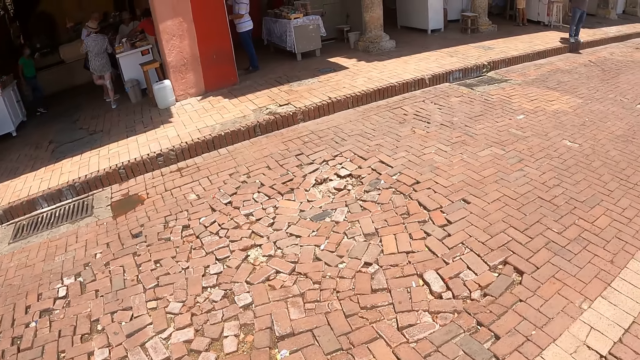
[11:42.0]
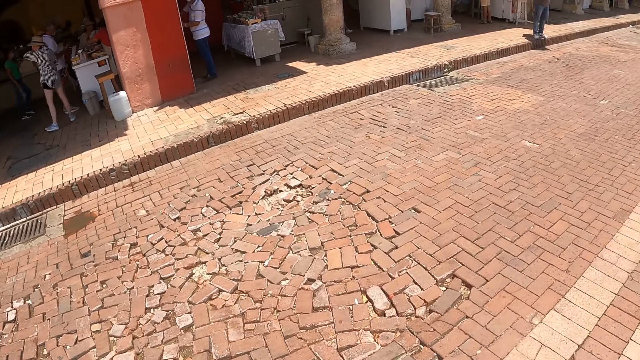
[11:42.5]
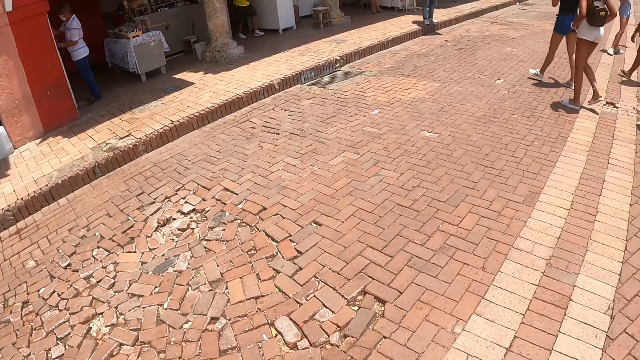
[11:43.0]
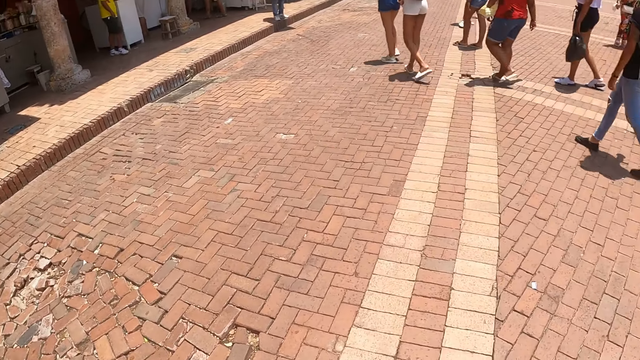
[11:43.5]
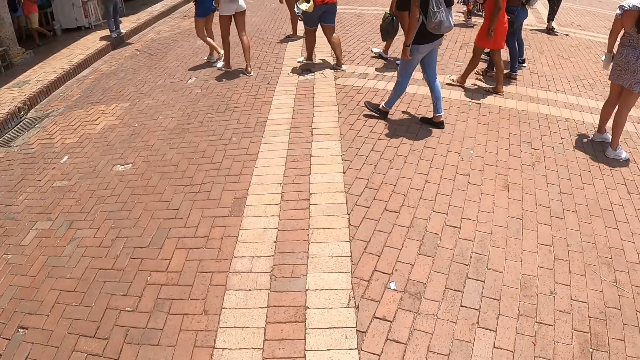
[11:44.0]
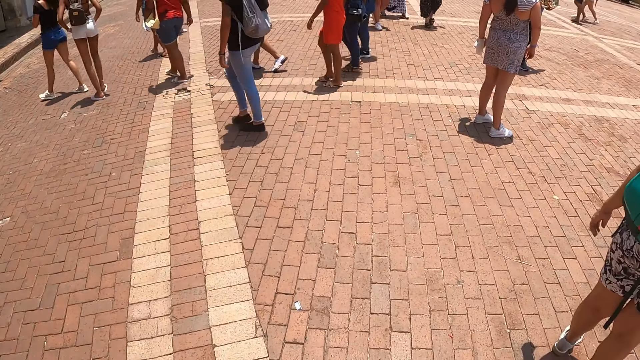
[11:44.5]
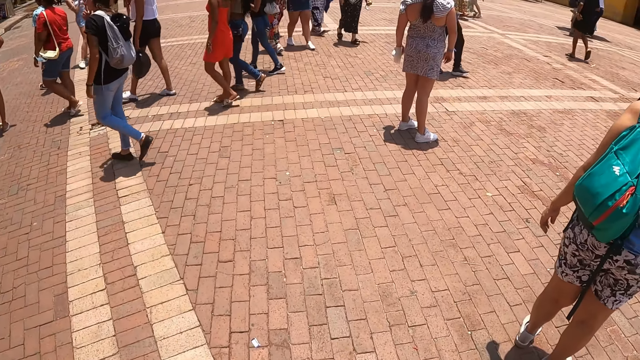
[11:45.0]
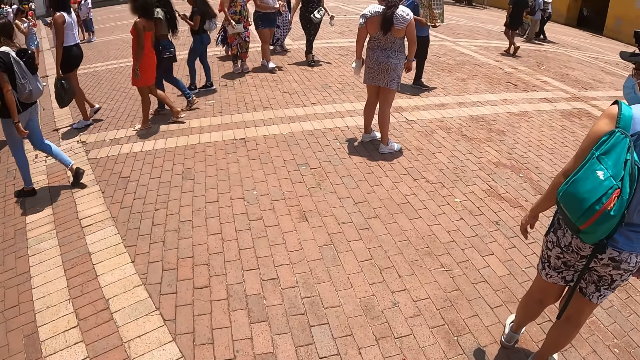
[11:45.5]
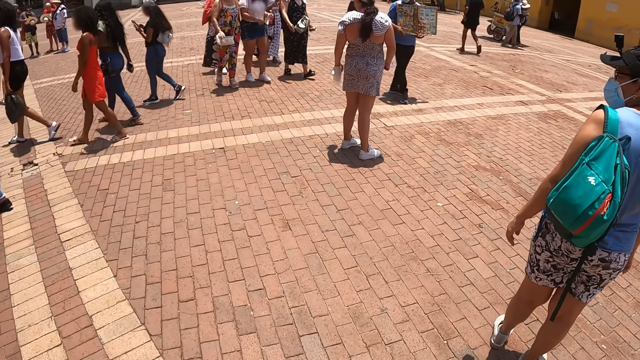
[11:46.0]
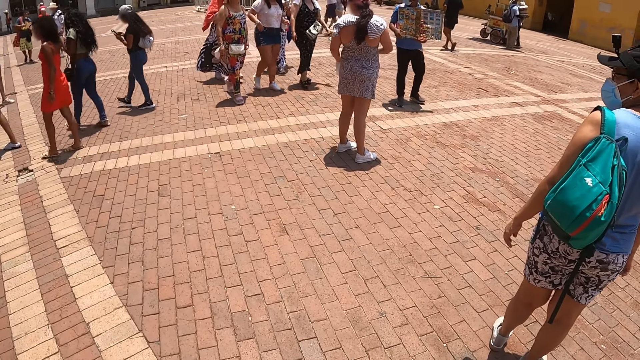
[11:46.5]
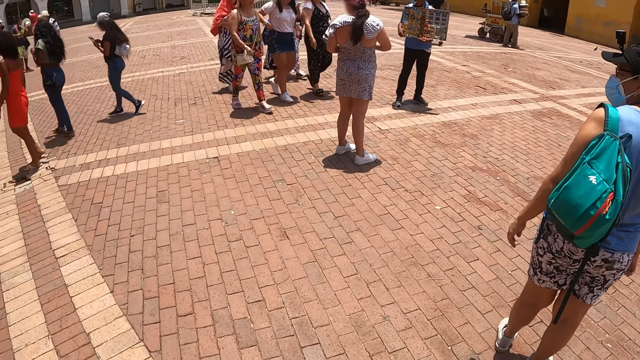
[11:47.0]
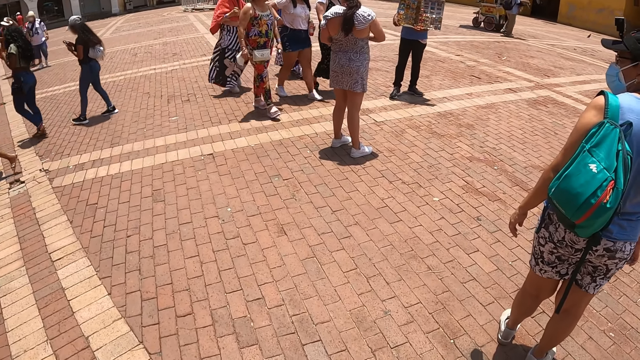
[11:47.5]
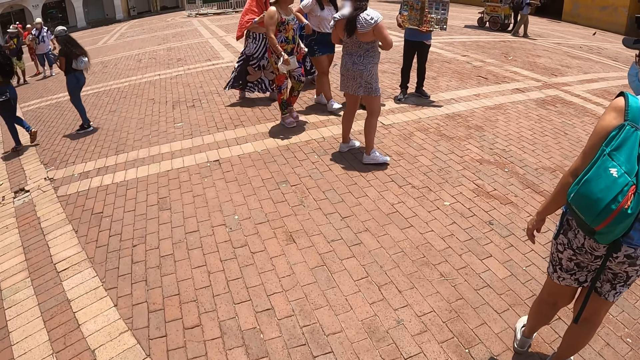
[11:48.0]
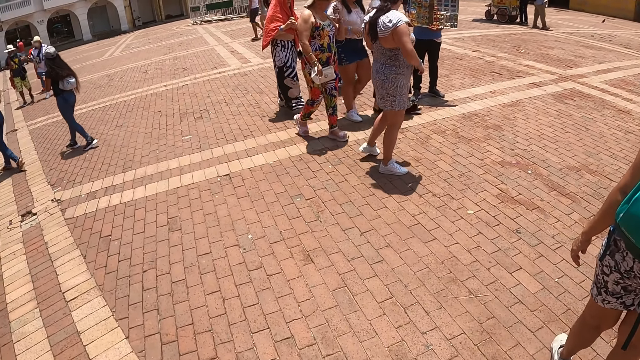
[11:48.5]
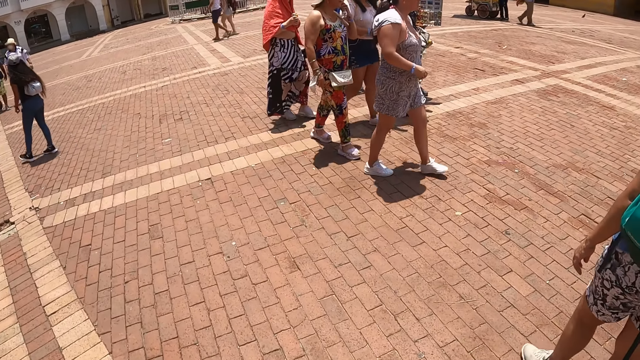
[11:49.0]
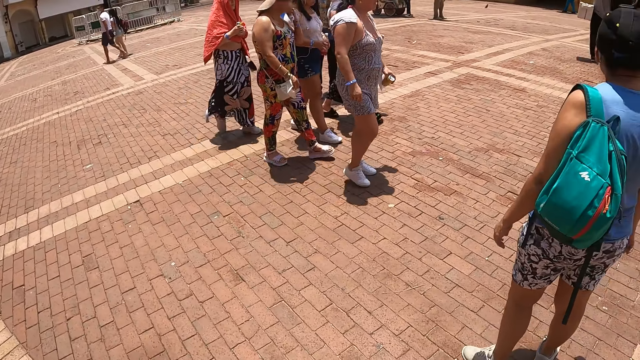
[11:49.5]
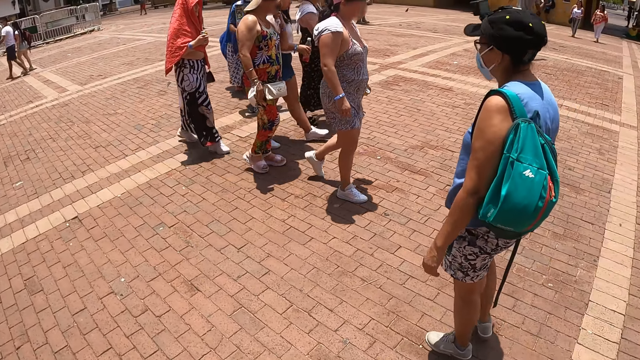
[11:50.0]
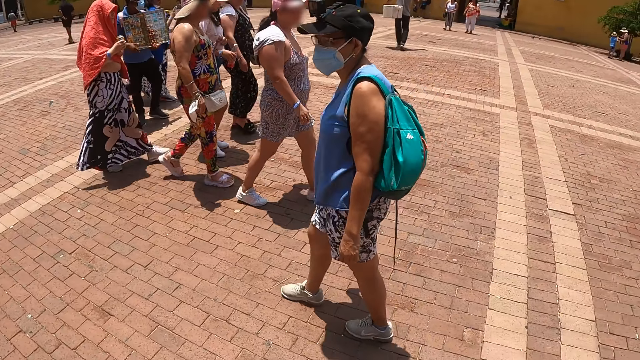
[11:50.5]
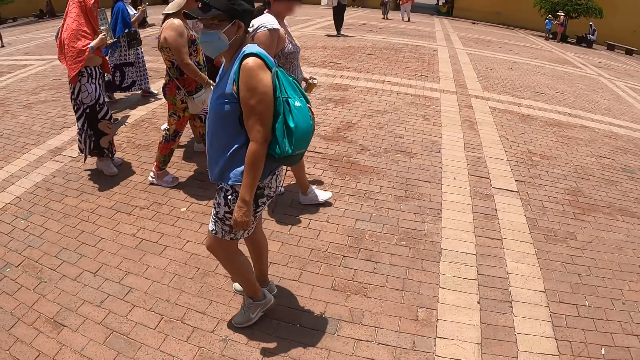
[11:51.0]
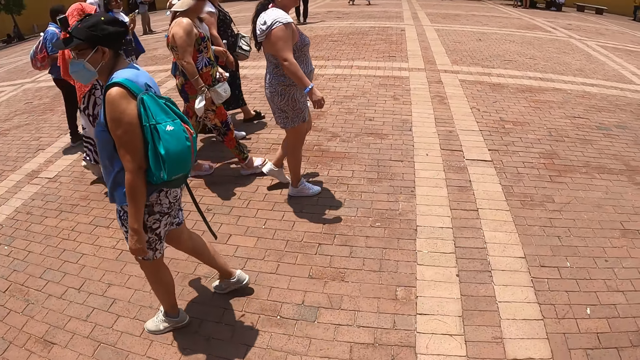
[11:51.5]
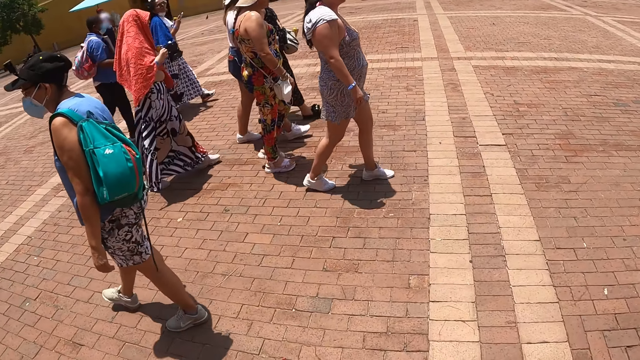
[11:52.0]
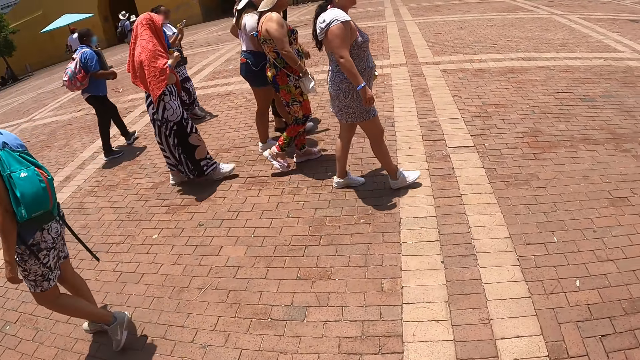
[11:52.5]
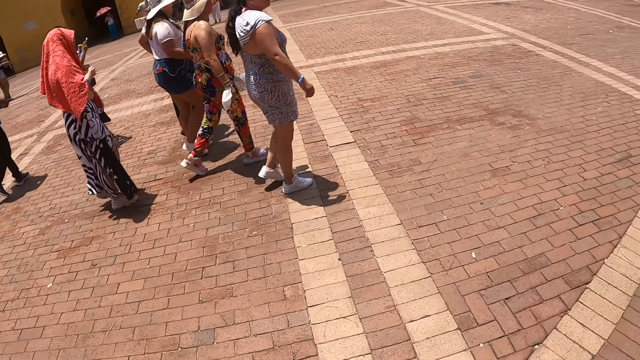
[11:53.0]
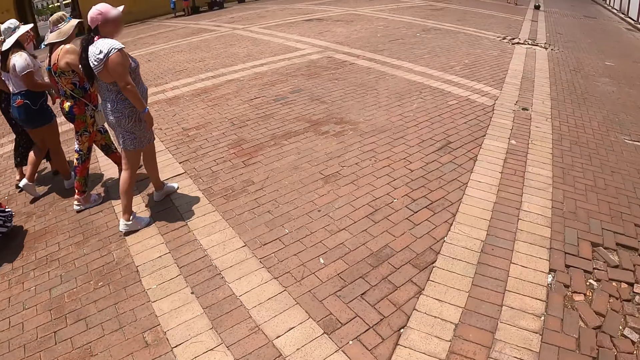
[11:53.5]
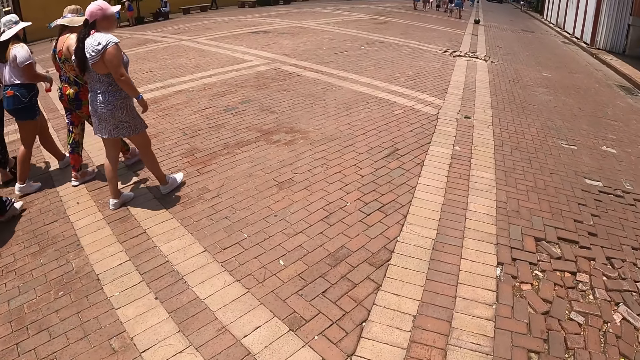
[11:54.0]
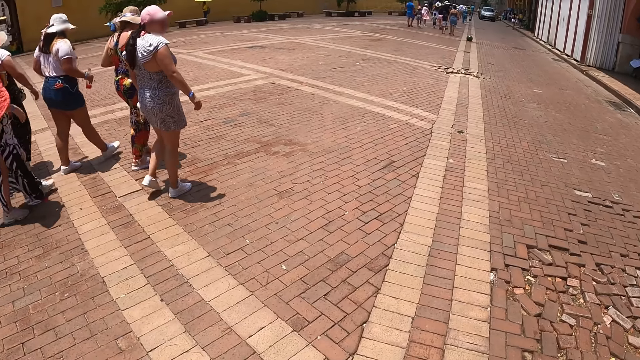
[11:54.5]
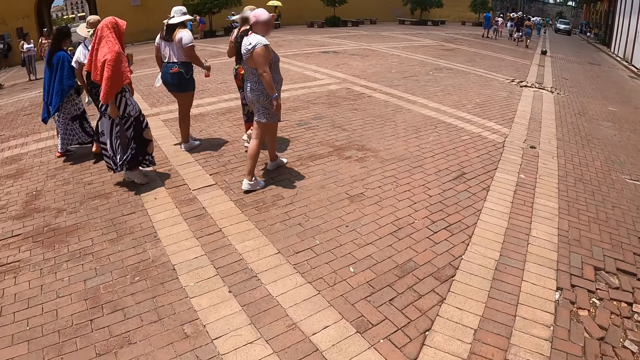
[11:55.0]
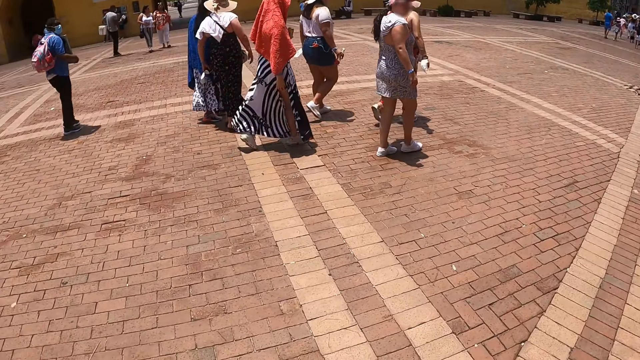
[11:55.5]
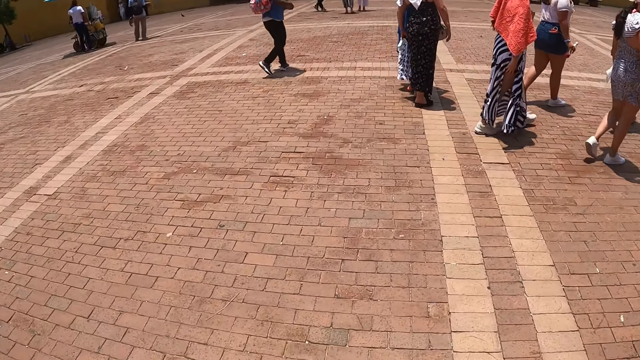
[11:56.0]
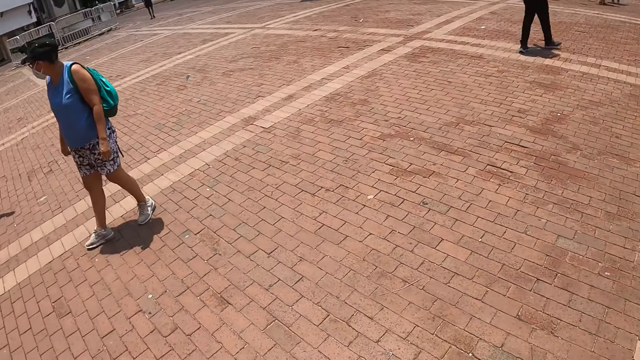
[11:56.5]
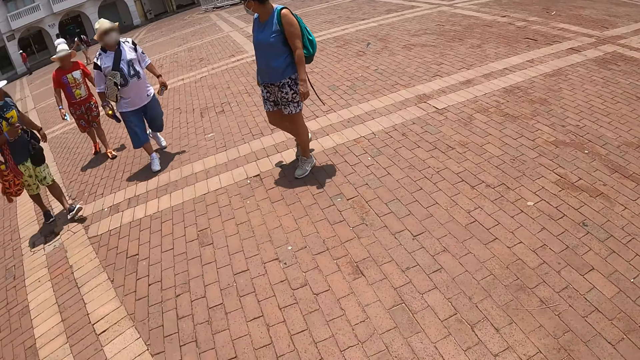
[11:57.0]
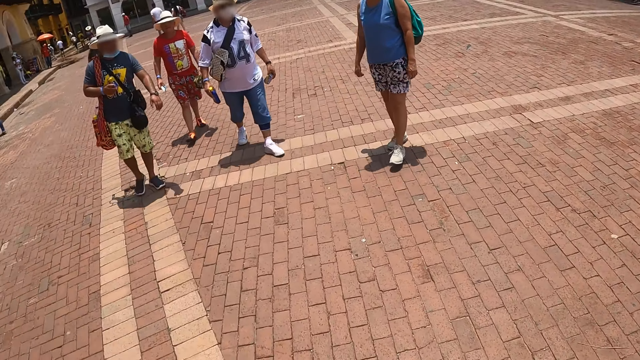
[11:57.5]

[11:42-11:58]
The camera wearer walks in the parking. A woman looks around. The camera wearer stares around. They walk around.

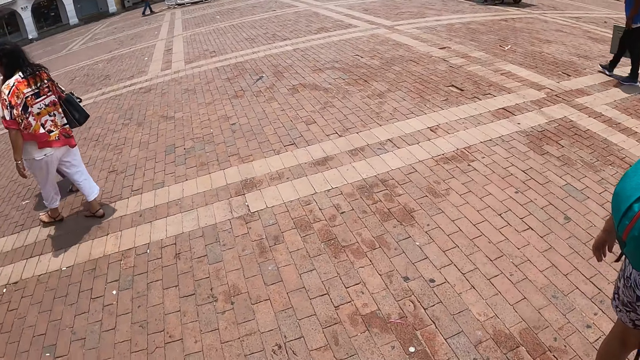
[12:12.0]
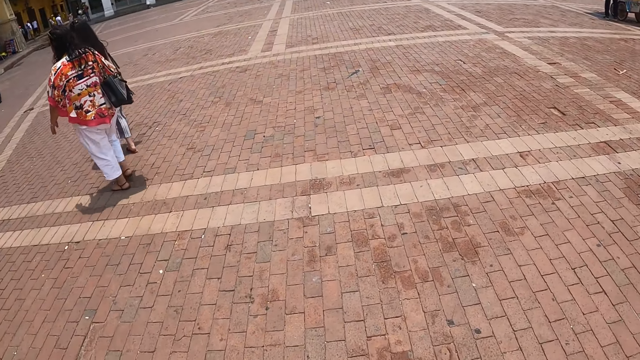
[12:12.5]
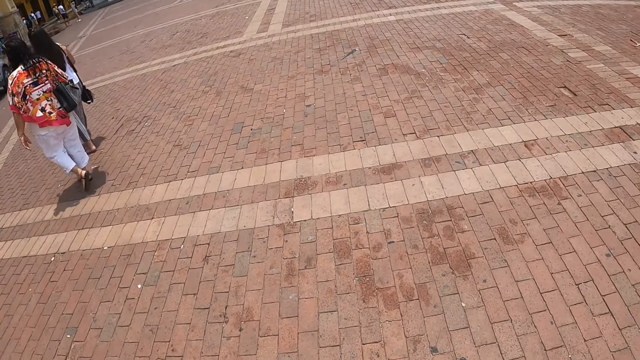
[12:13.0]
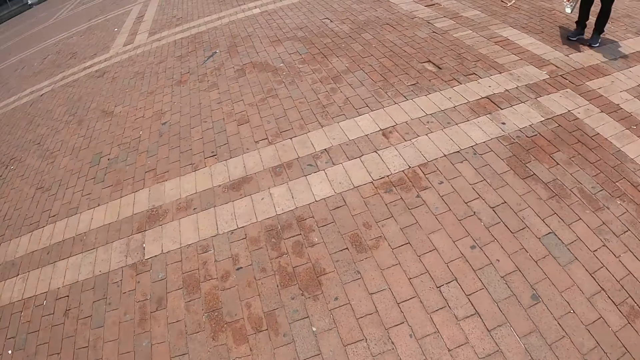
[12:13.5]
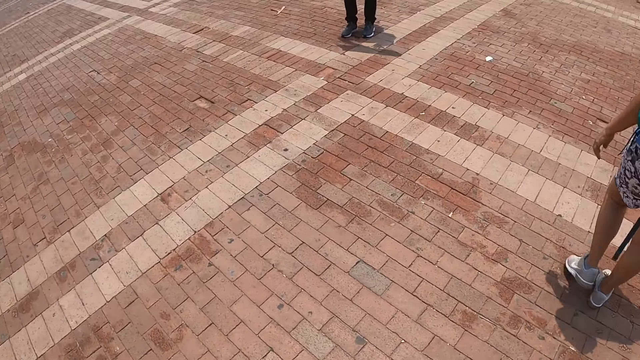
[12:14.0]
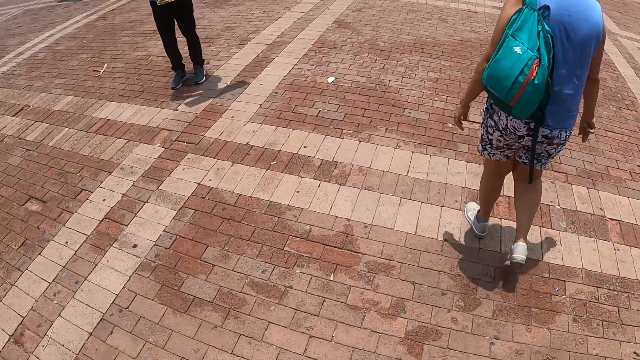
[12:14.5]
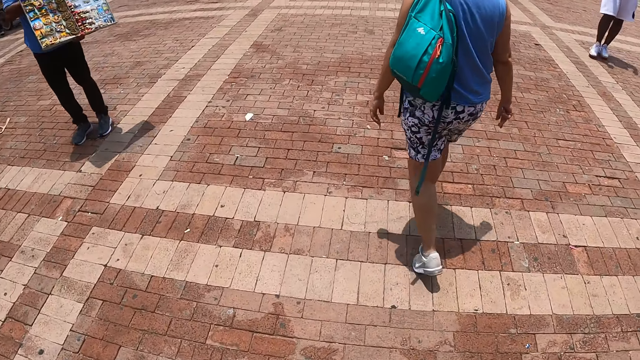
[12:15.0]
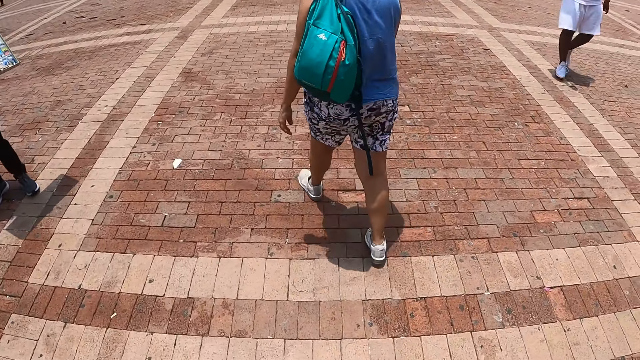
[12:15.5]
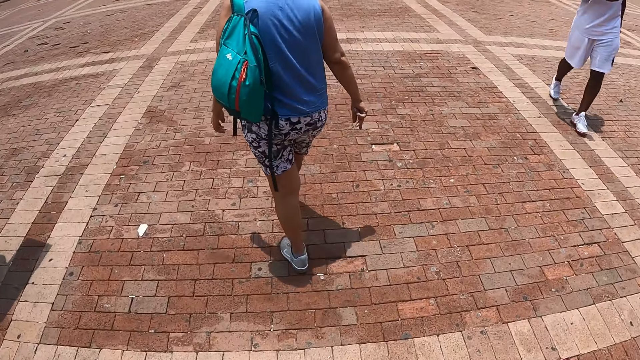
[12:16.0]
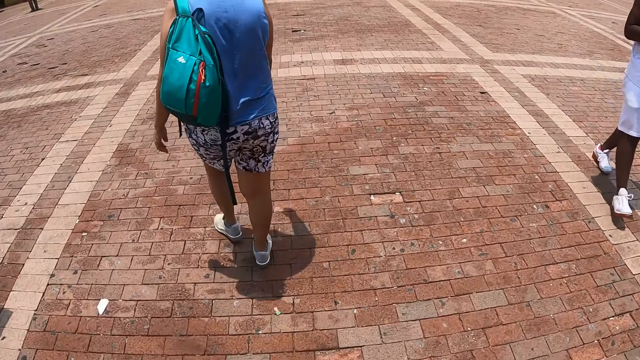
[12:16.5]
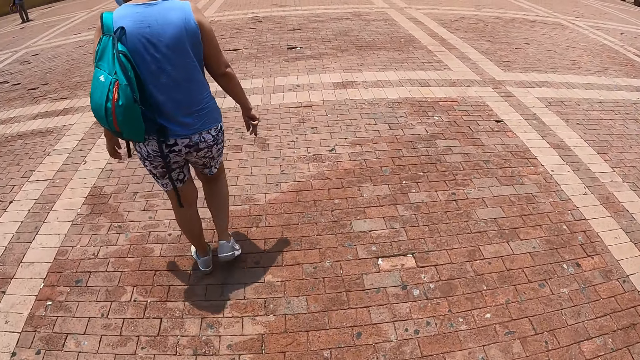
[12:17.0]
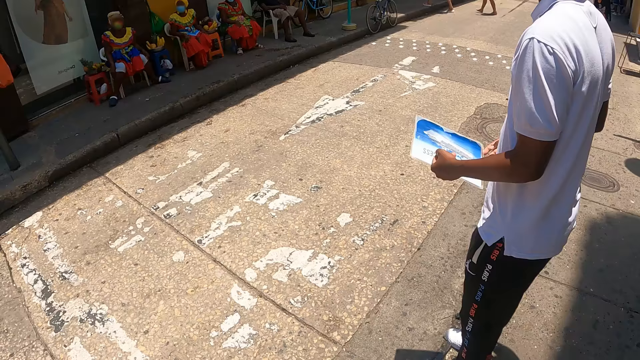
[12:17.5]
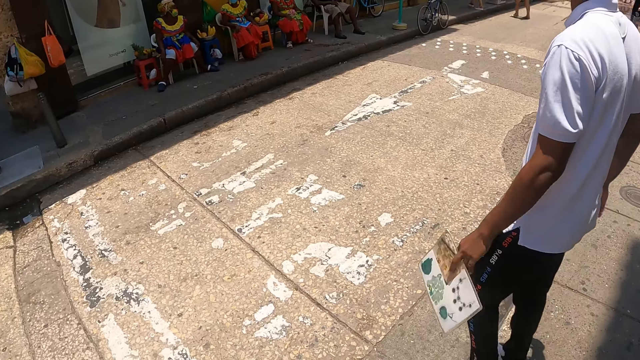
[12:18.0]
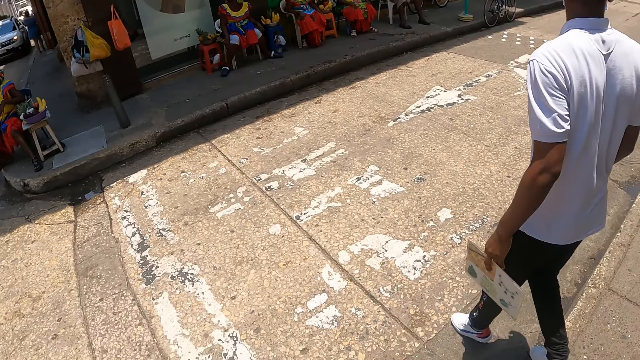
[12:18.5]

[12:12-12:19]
The camera wearer walks in the parking.
